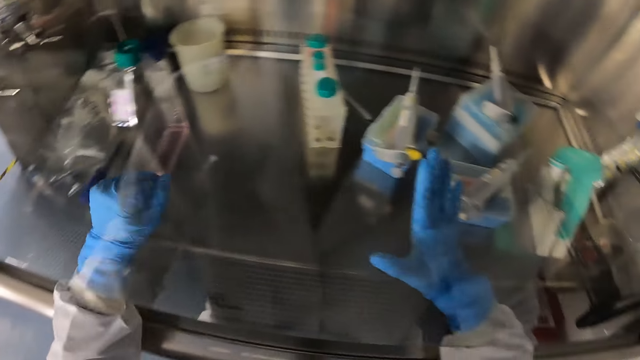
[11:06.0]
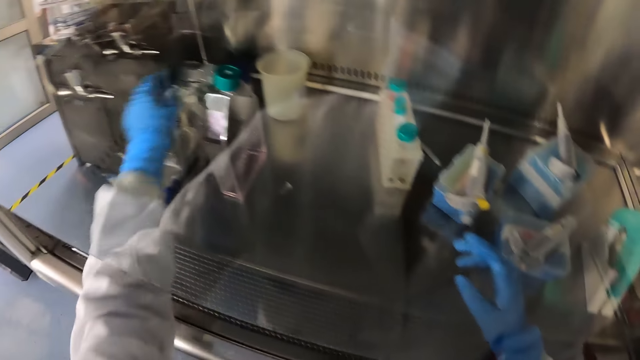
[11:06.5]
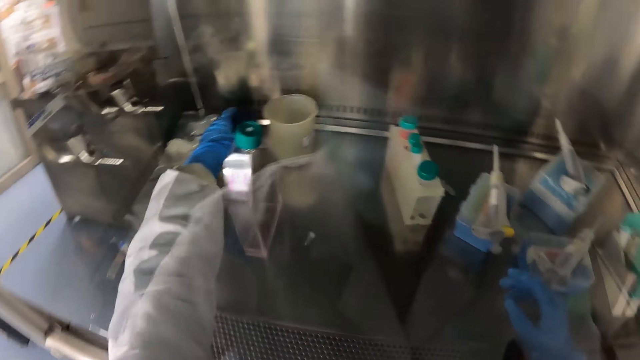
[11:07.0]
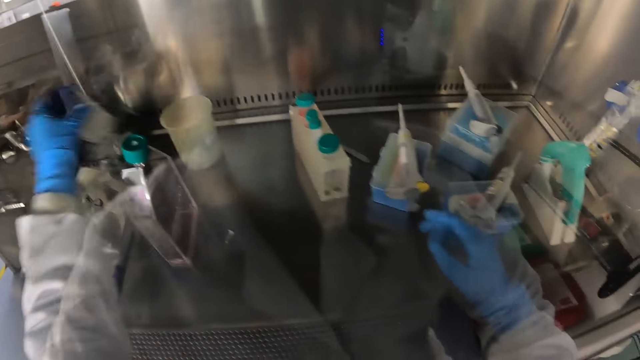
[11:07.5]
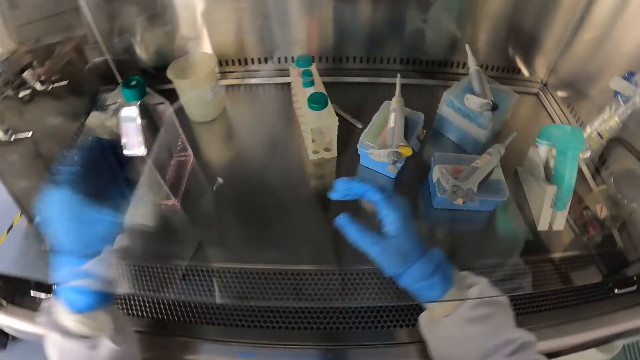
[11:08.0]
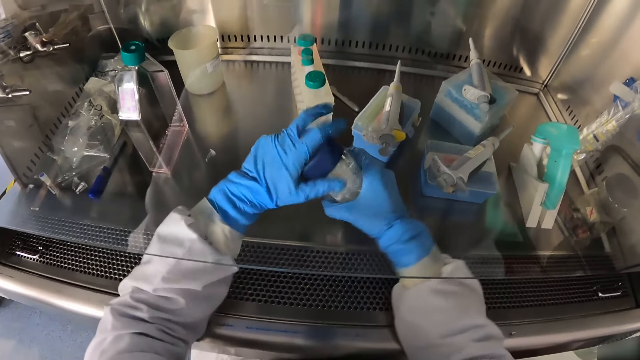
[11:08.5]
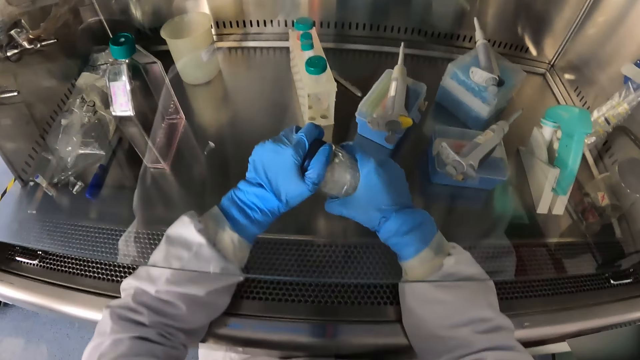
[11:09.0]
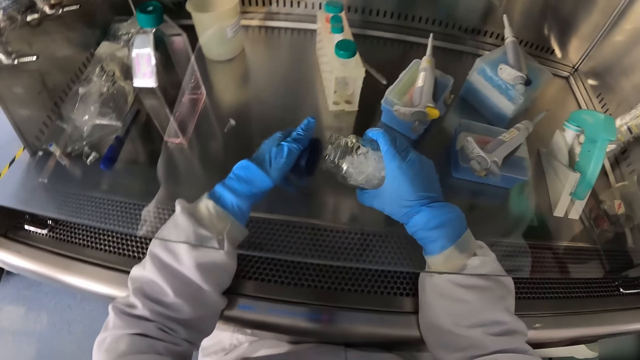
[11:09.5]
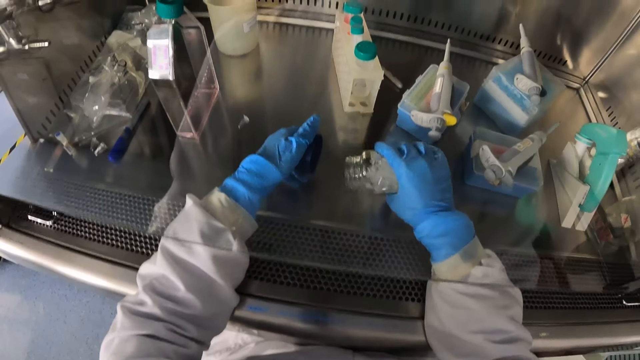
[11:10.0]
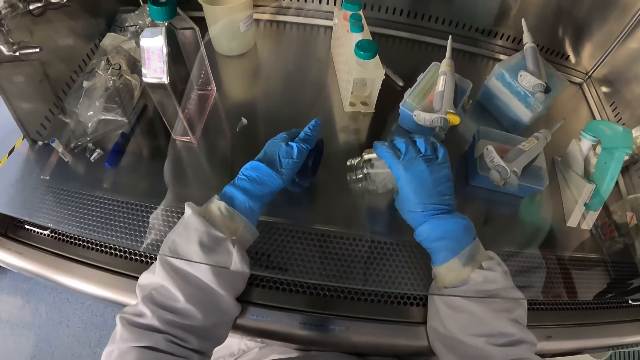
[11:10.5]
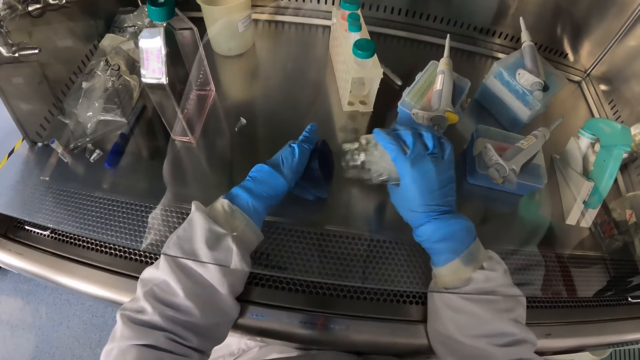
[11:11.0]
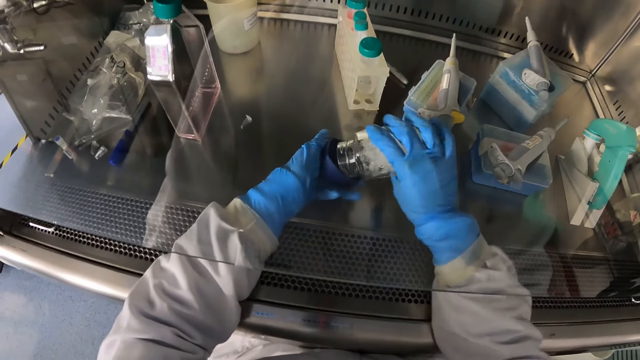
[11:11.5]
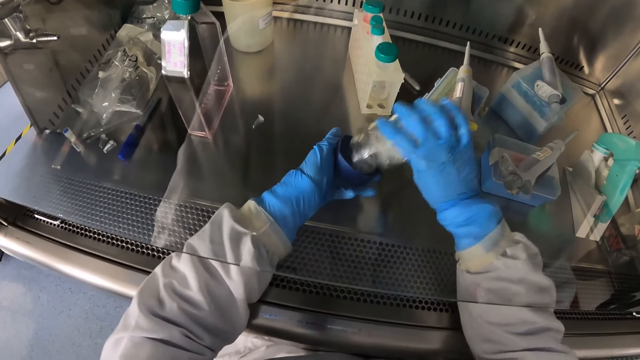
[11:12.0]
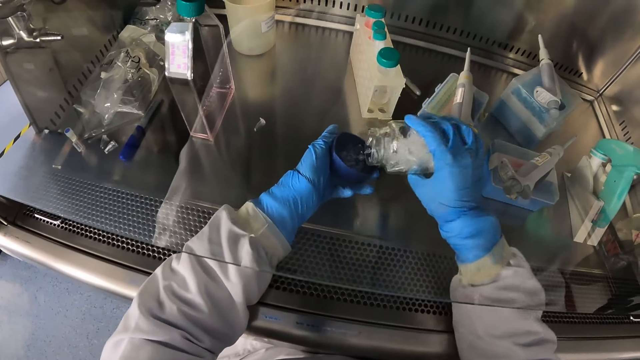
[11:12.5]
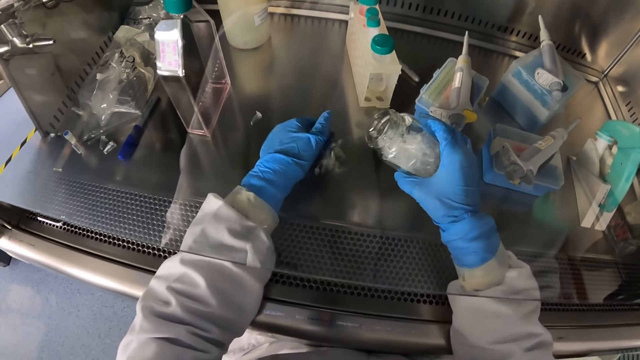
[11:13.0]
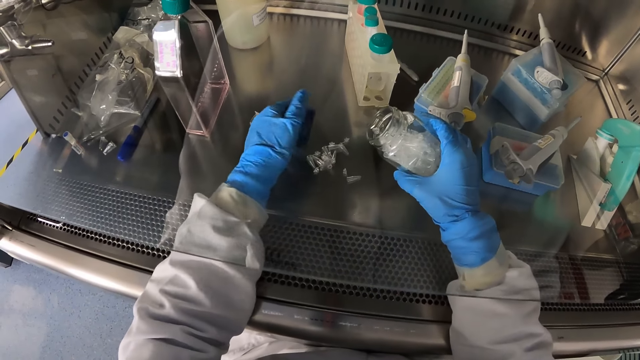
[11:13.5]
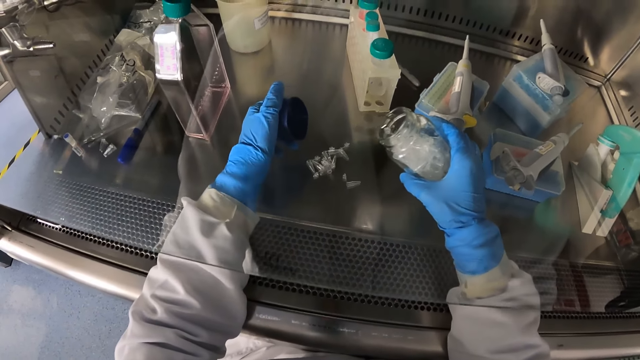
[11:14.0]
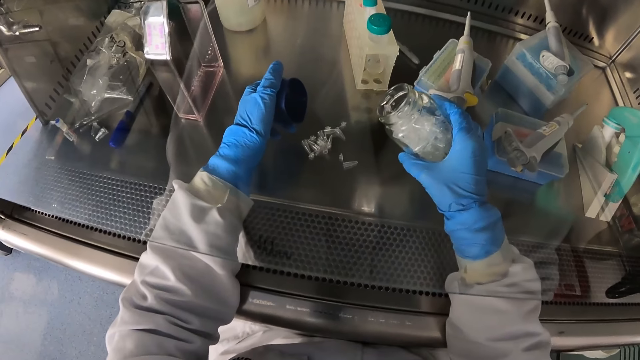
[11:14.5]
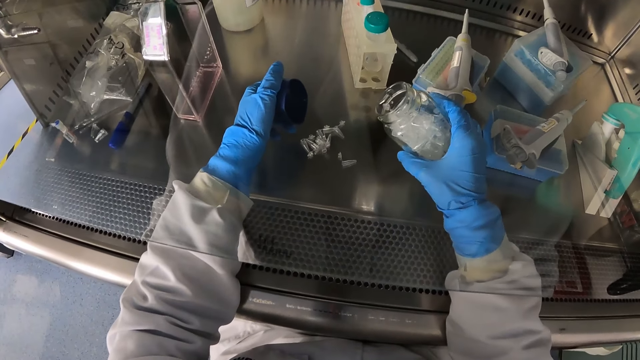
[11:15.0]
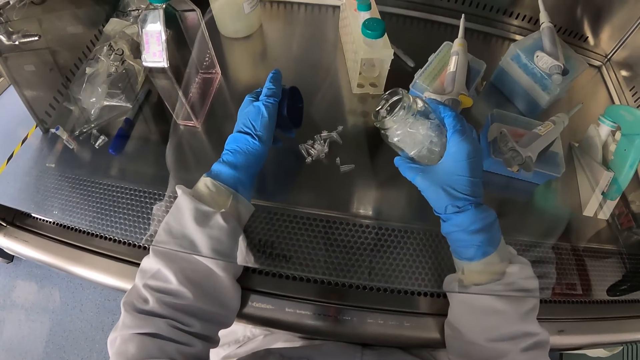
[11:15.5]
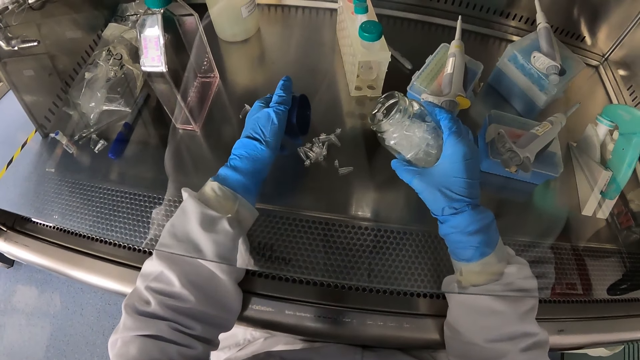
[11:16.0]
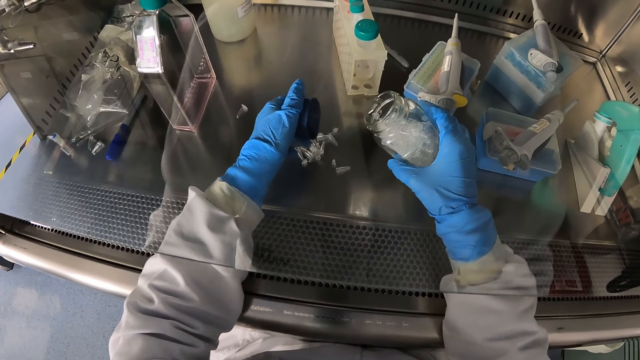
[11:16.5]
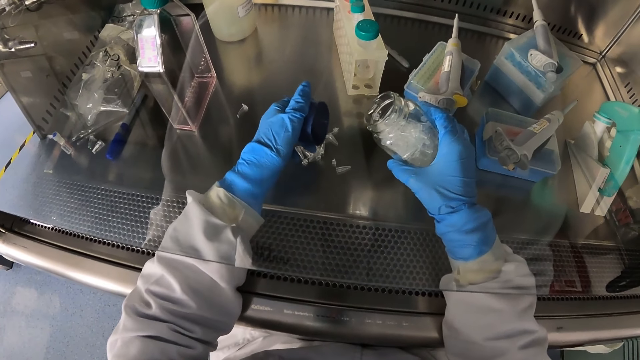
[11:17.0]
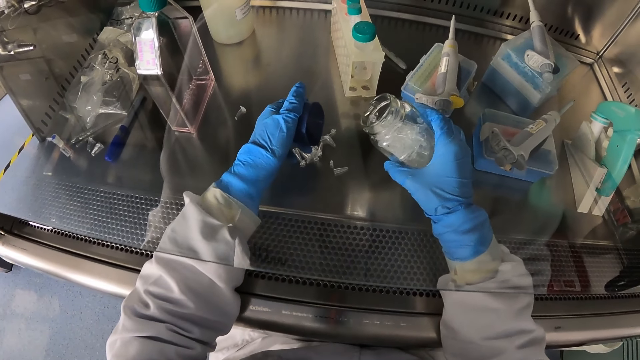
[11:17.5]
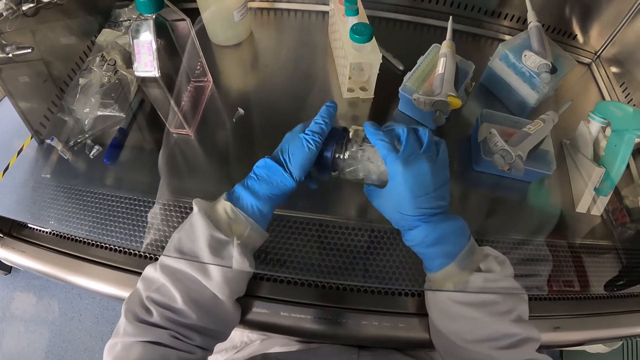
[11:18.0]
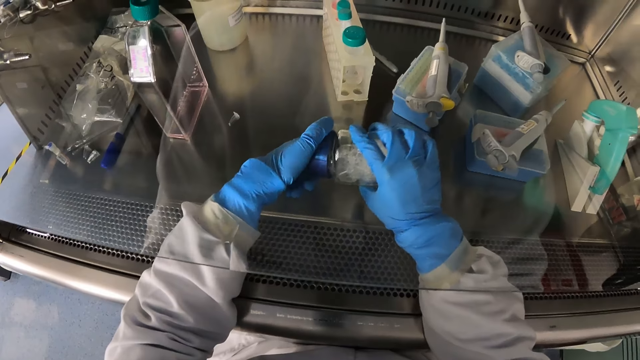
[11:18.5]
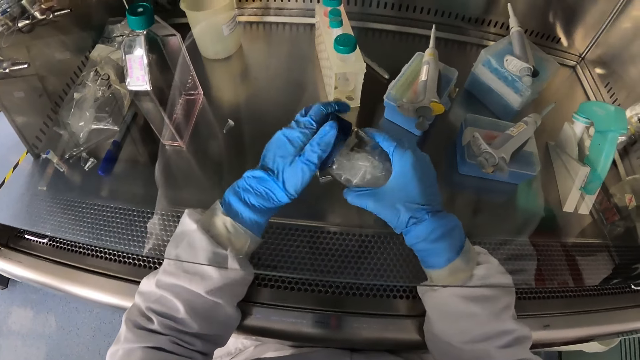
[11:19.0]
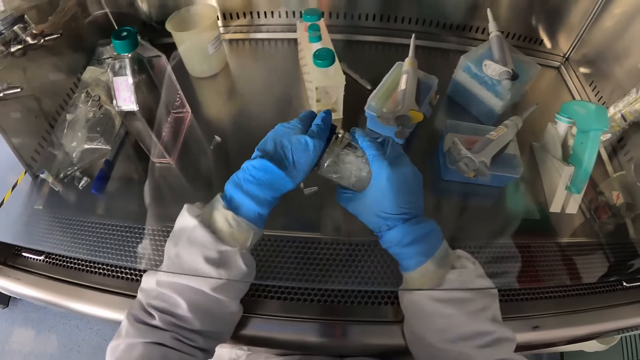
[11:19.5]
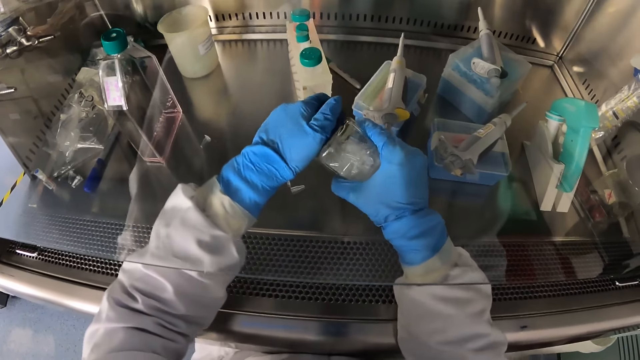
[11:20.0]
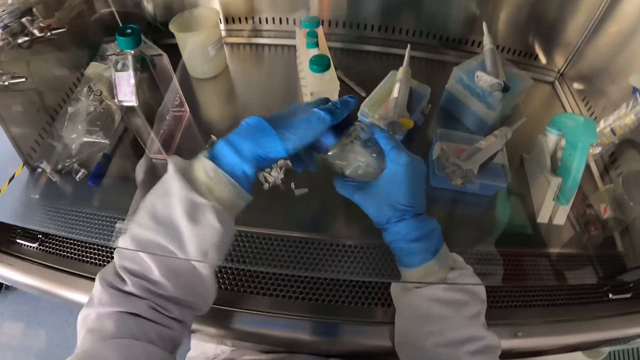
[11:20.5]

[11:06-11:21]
The camera wearer picks a container from the testing area with his left hand. He holds the container in his left hand with his right hand. He opens the cap of the container in his right hand with his left hand. He pours some vials in the container in his right hand into the cap in his left hand. He pours the vials in the cap in his left hand in the testing area. He counts something. He closes the container in his left hand with the cap in his right hand.

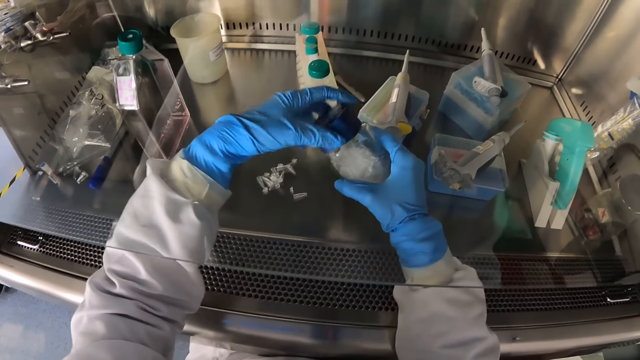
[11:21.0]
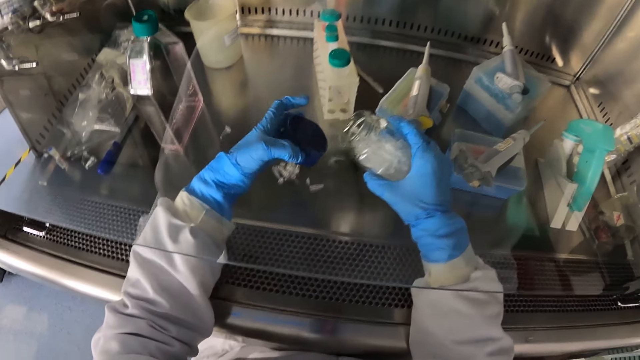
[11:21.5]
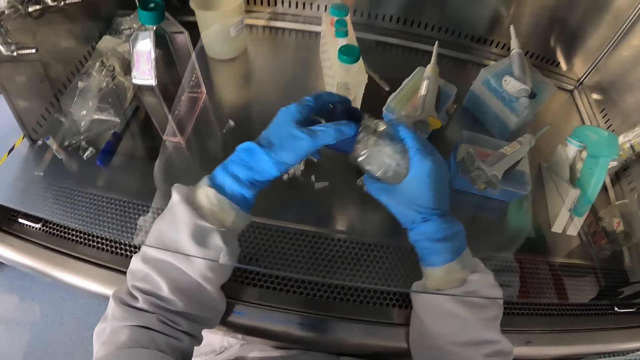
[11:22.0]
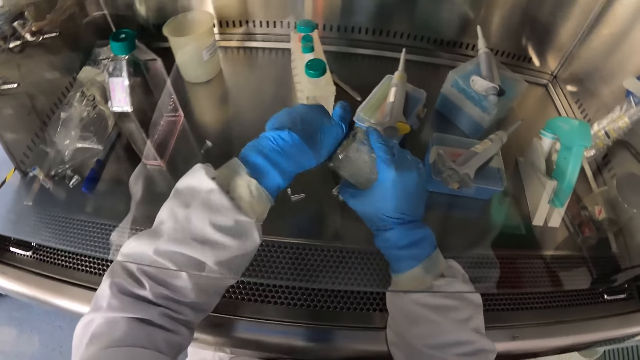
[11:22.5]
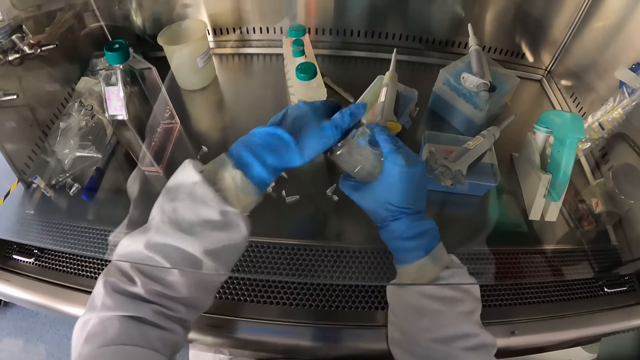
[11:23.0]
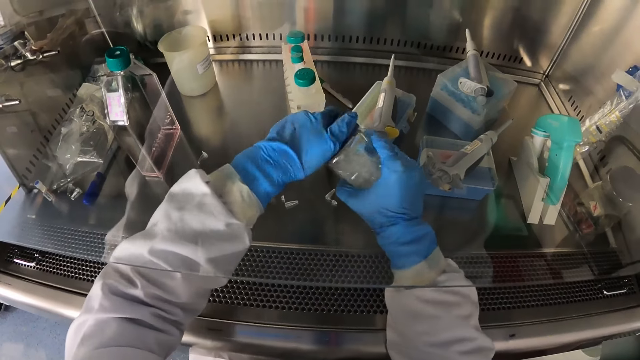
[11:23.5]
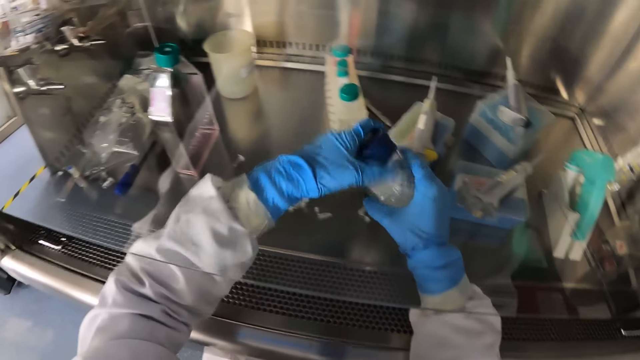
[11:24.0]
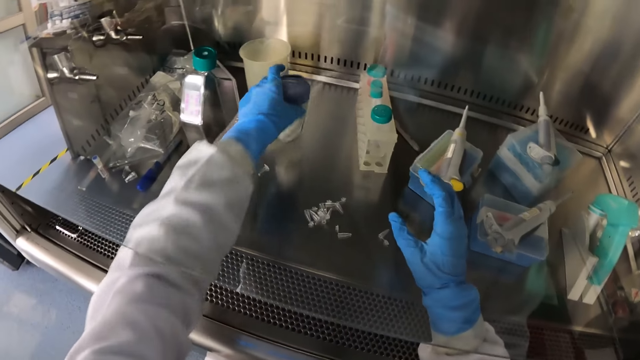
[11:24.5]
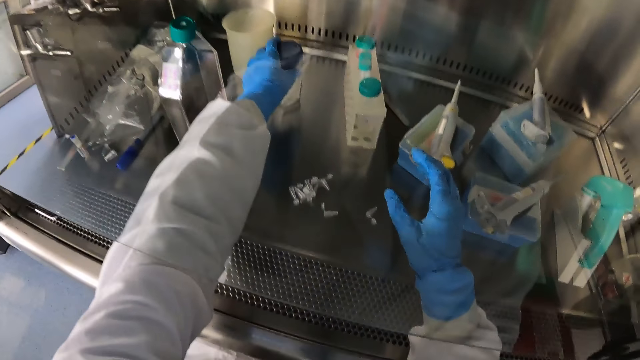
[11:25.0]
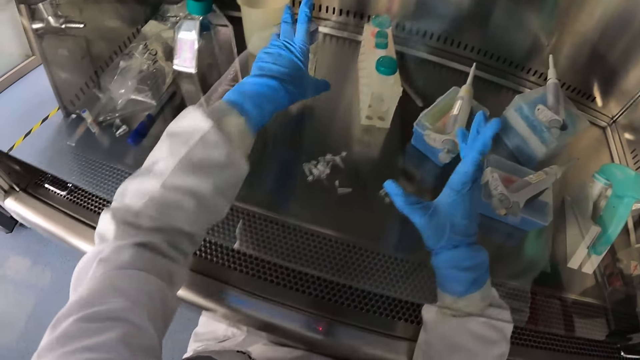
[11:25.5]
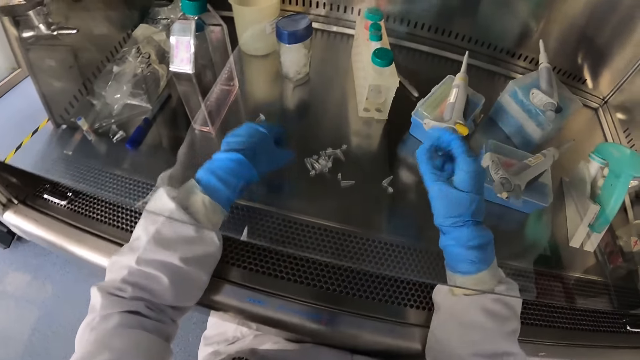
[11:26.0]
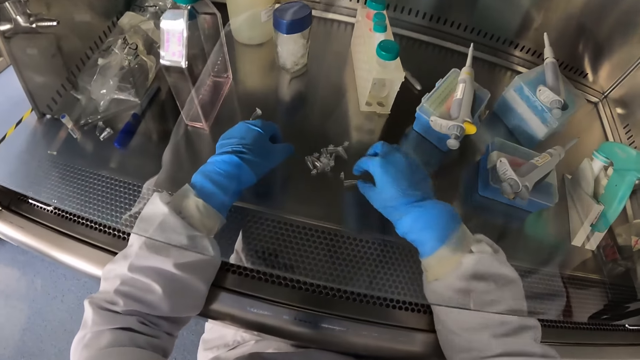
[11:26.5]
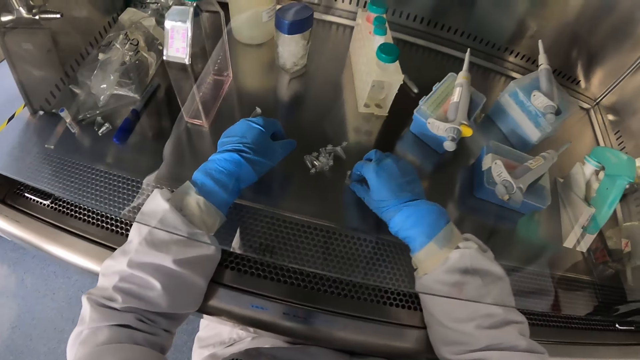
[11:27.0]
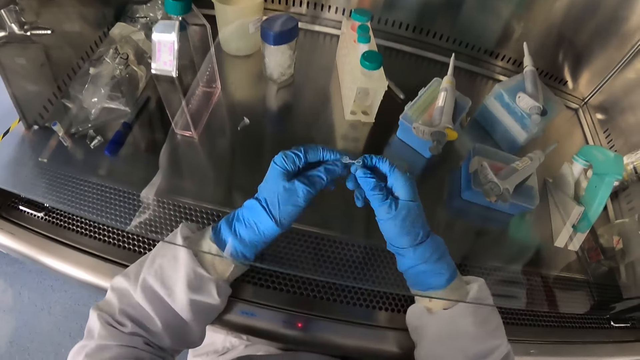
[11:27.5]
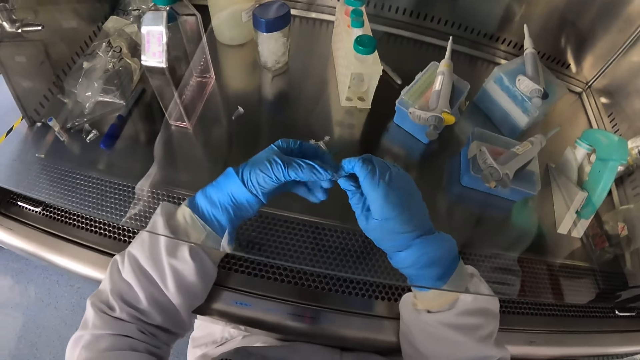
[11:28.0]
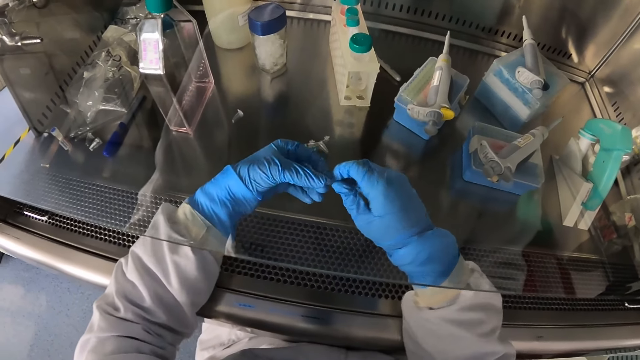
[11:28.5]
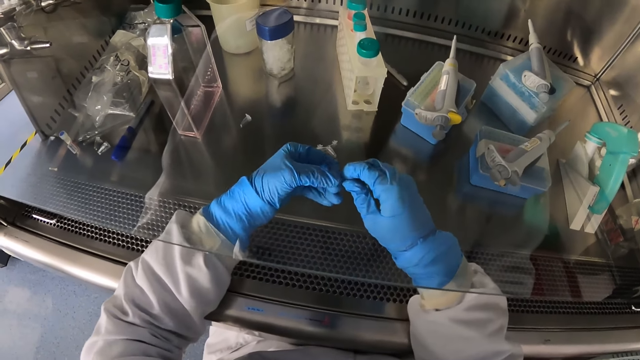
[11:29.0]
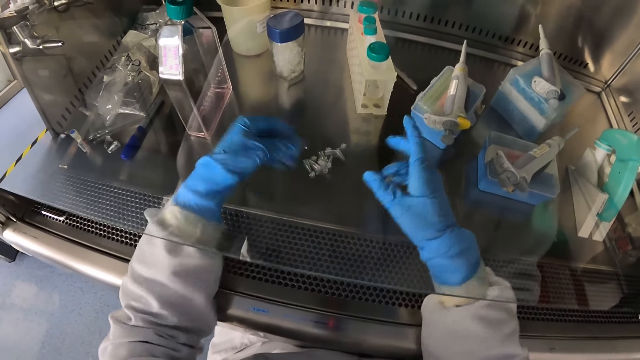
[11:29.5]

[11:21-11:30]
The camera wearer places the container in the testing area with his left hand. He picks a vial from the testing area with his right hand. He closes the vial in his right hand with his left hand.
